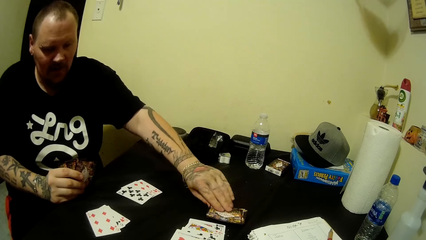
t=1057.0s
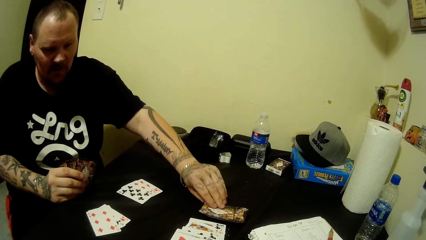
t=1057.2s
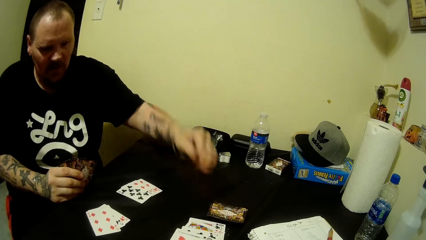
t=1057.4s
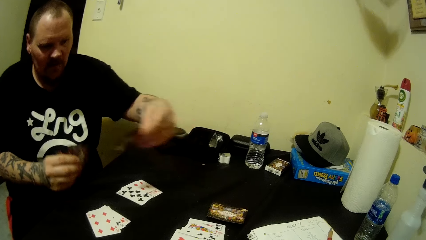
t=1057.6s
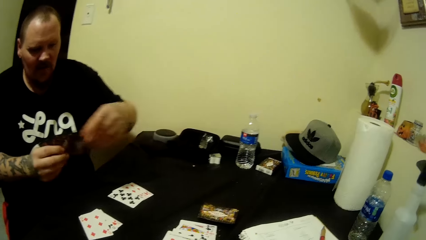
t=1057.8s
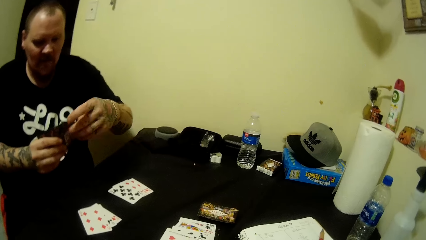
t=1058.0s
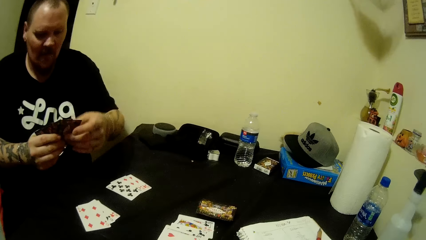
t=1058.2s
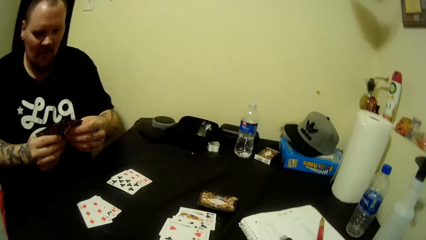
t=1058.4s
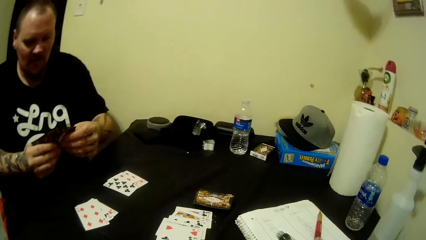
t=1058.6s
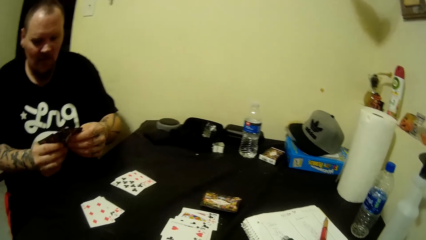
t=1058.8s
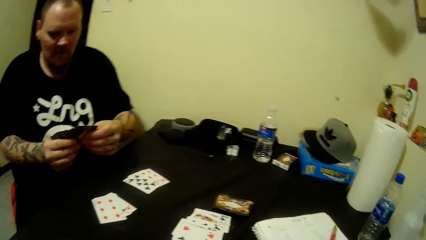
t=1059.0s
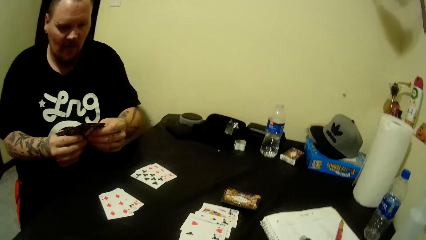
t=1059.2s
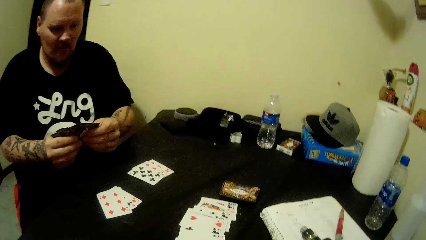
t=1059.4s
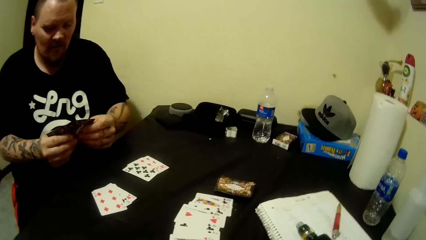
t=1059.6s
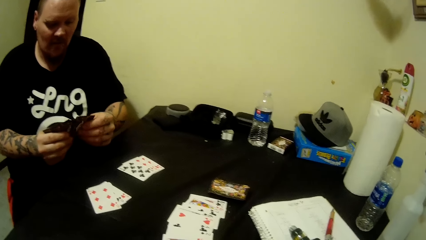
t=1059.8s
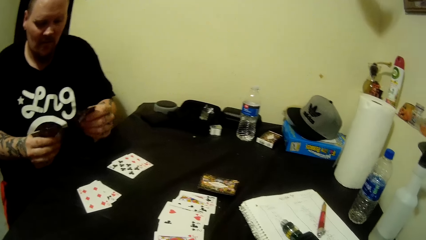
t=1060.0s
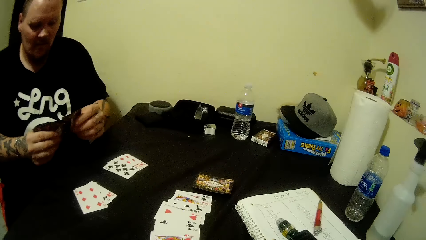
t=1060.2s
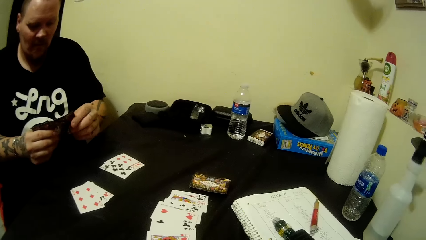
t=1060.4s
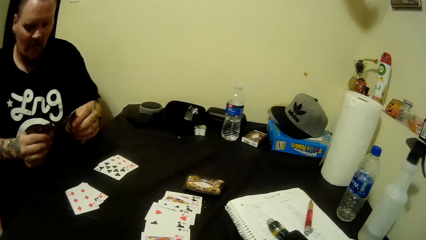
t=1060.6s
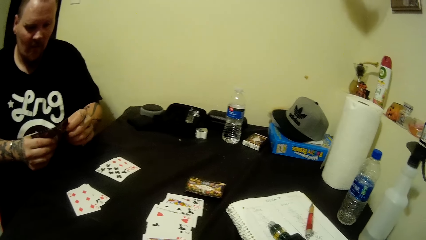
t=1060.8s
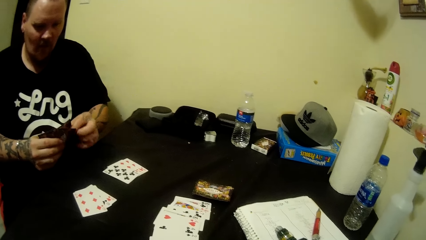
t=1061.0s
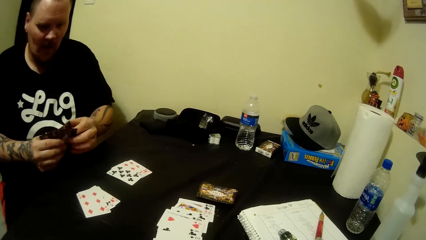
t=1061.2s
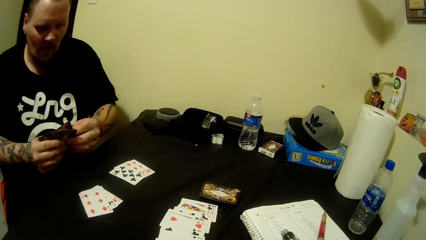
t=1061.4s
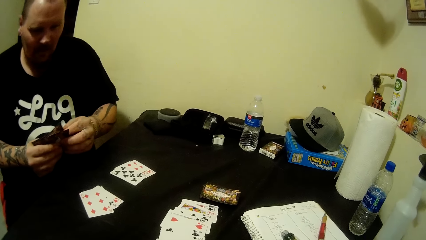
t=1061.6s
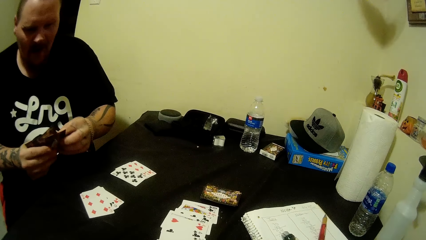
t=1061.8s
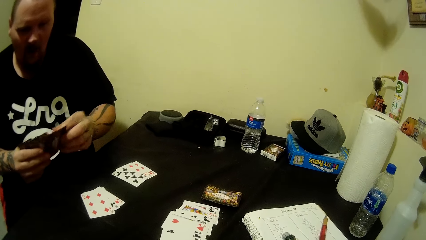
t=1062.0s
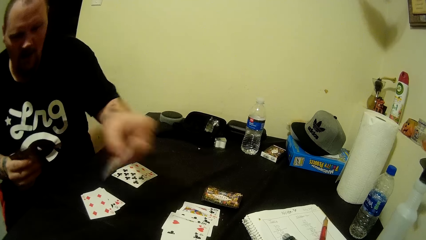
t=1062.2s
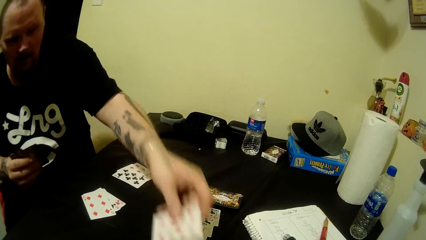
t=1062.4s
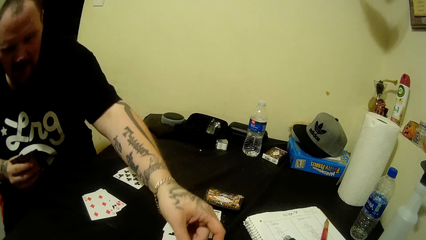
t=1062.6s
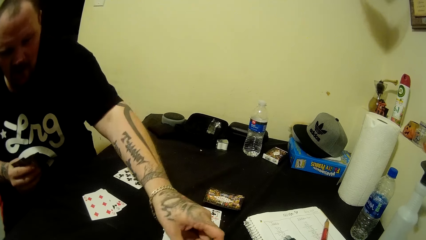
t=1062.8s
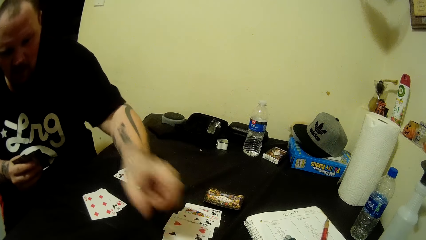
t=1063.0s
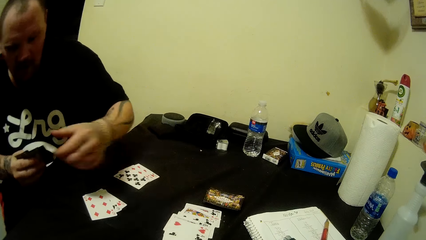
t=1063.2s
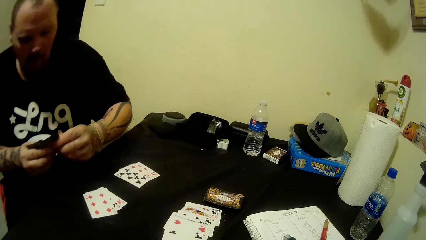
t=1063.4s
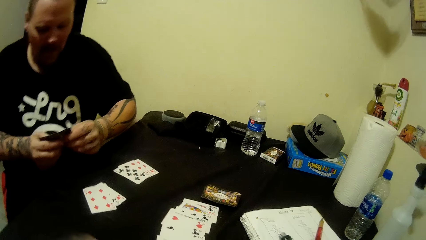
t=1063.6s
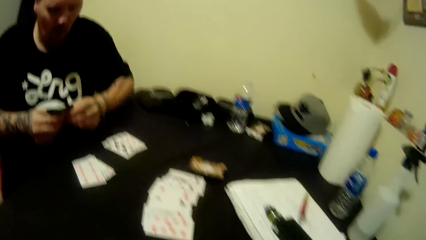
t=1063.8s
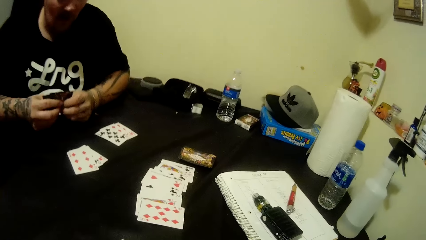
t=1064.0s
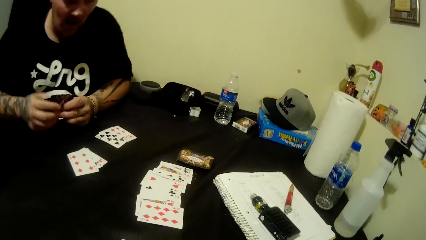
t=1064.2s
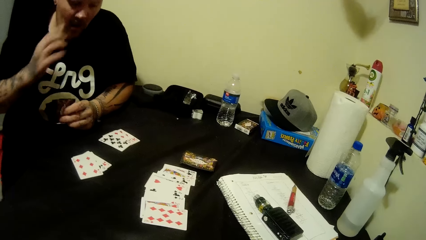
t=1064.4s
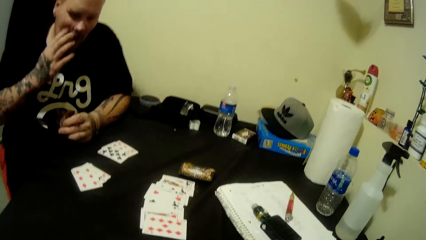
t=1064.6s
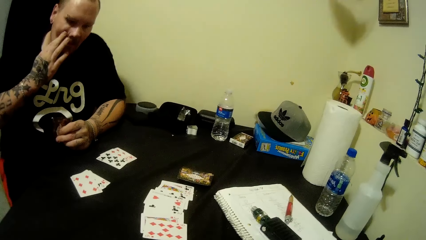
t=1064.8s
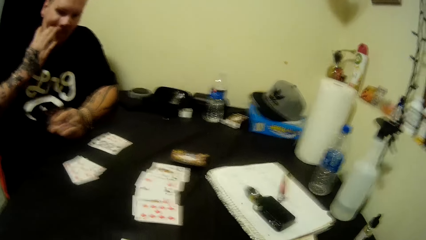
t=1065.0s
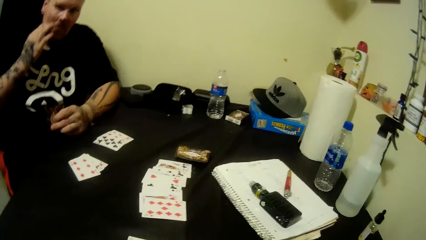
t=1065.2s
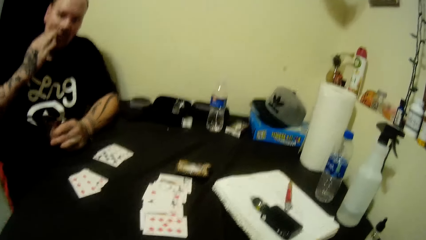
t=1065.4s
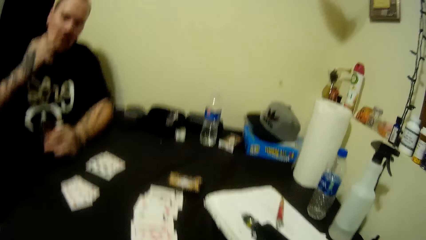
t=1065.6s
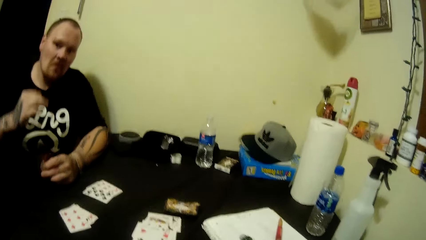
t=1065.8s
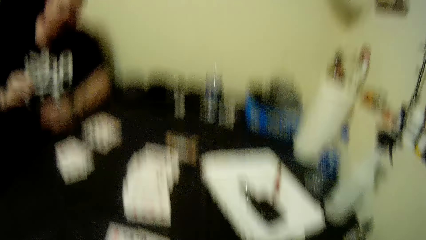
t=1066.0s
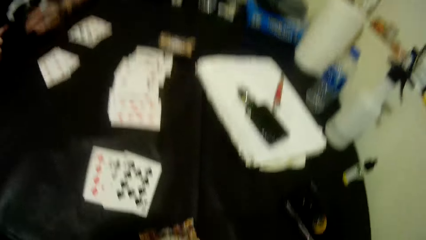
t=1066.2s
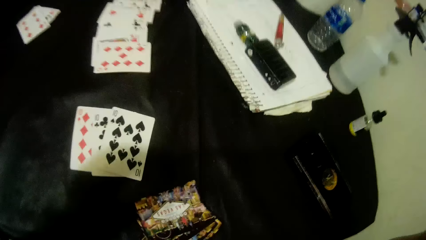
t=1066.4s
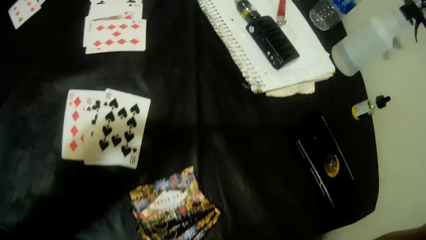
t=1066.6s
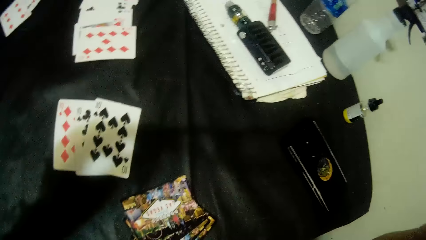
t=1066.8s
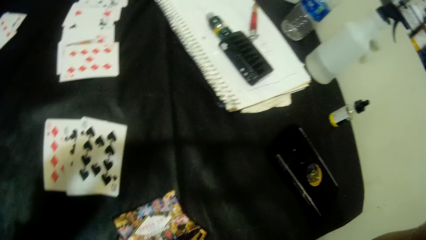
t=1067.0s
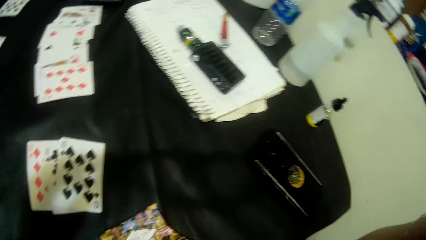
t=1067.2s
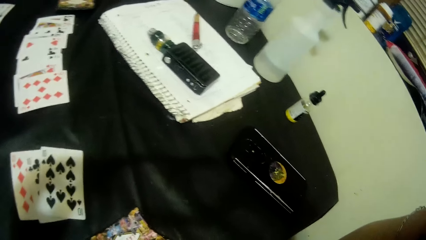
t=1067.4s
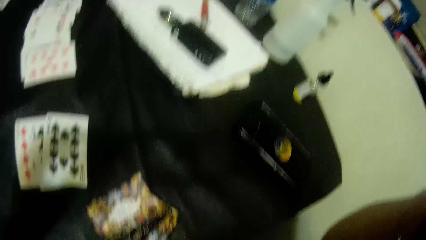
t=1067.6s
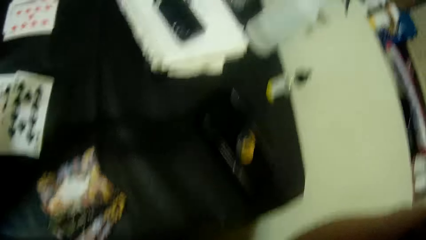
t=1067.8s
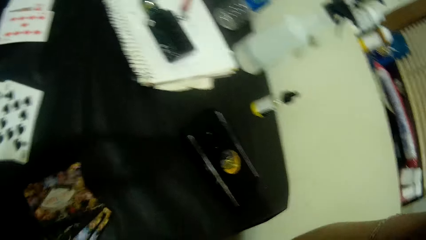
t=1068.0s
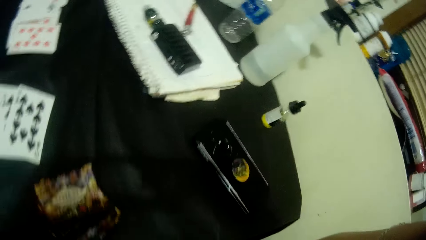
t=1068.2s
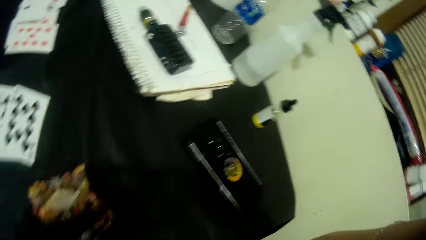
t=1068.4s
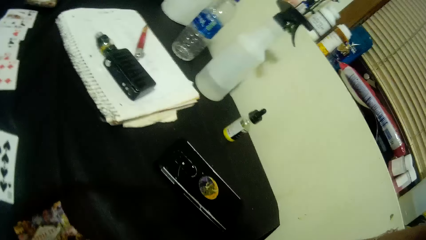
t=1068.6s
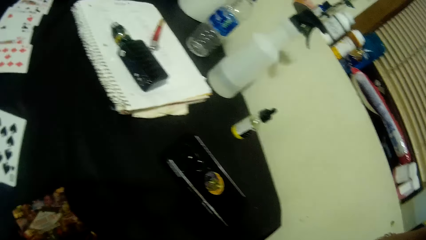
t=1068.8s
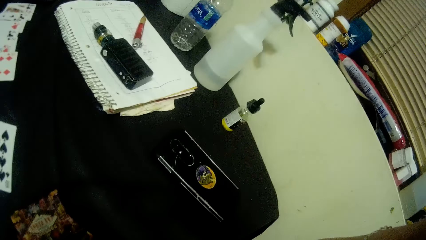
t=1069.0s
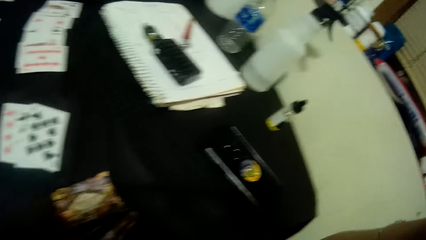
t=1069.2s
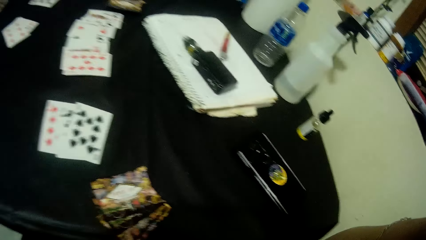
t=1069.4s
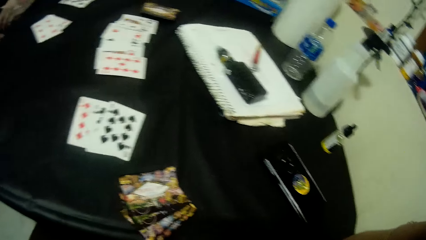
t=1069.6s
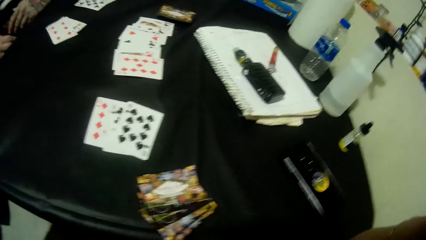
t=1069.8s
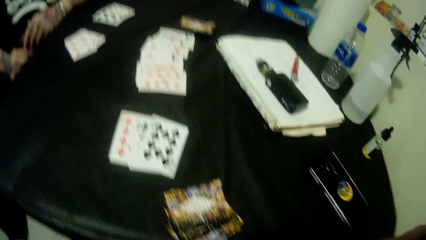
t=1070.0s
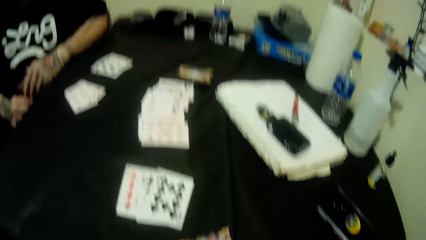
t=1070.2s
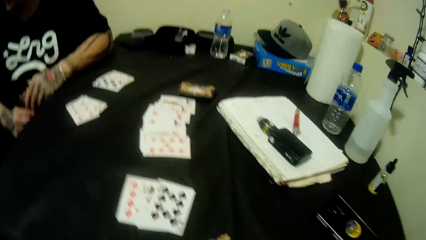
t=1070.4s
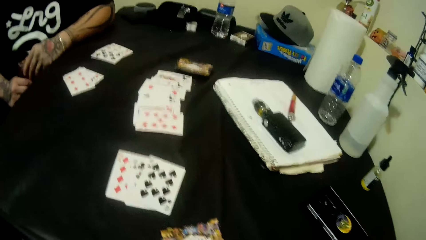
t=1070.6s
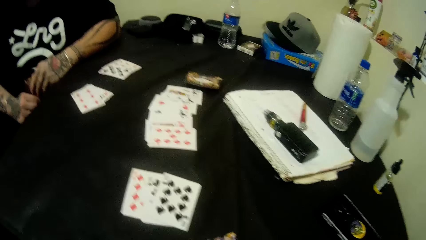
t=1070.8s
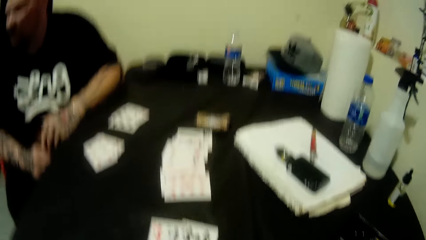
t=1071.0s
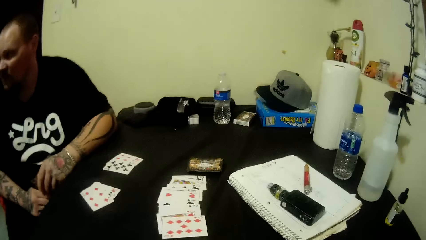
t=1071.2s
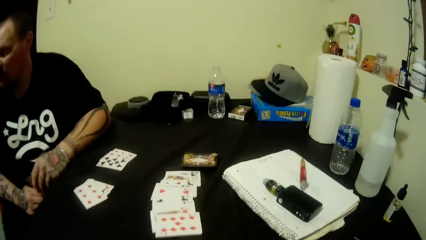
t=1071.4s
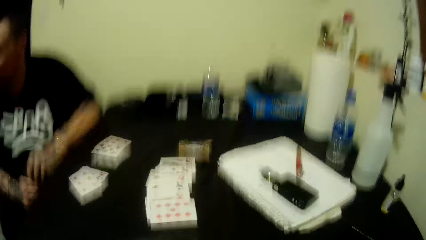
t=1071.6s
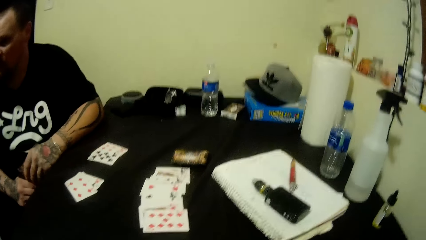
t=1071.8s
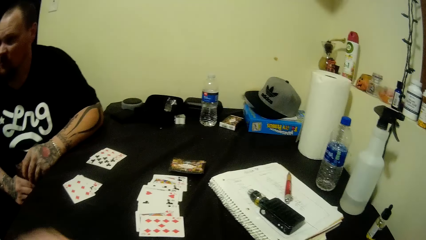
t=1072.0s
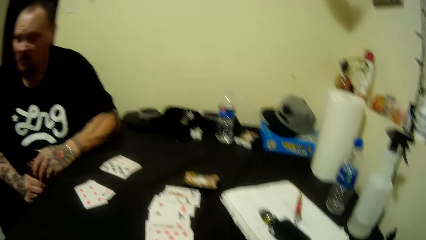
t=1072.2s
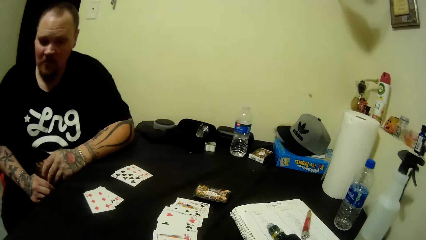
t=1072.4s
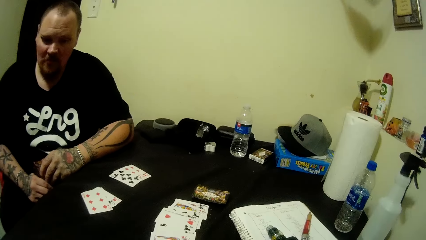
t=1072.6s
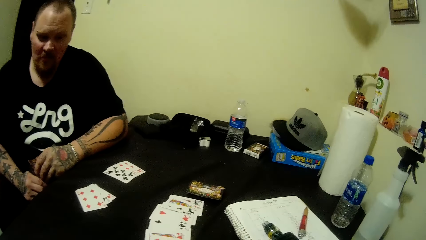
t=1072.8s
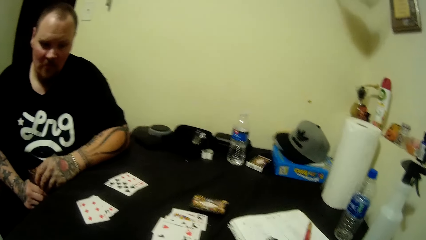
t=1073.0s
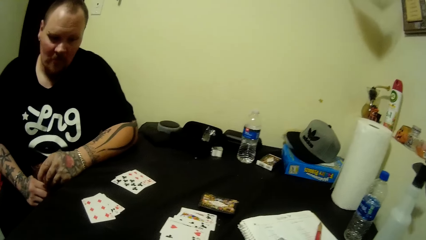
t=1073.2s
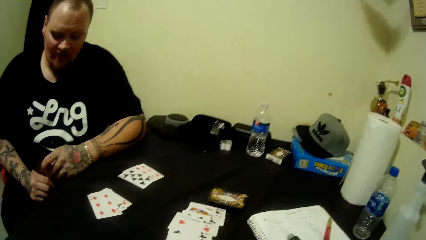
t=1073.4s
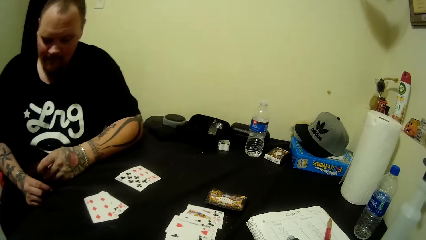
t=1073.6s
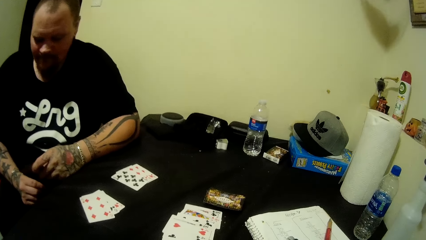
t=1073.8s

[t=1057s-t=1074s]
The man drops a card on the table with his left hand. The camera wearer adjusts the camera.
